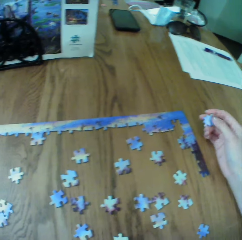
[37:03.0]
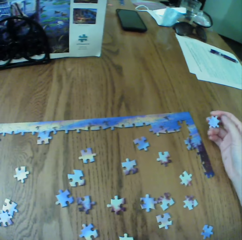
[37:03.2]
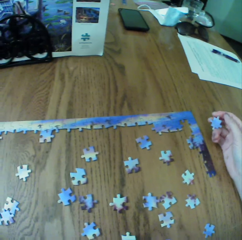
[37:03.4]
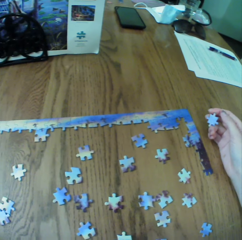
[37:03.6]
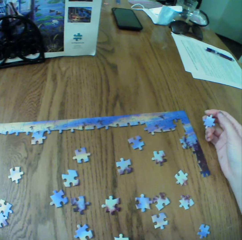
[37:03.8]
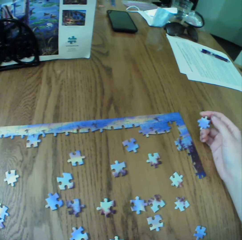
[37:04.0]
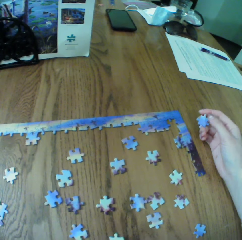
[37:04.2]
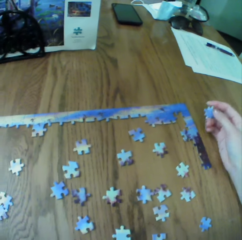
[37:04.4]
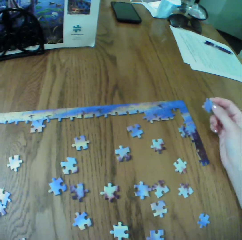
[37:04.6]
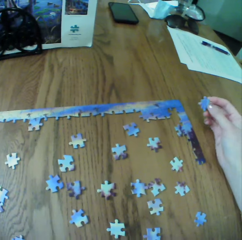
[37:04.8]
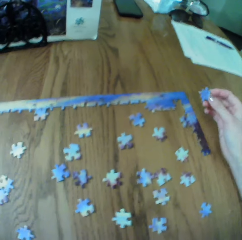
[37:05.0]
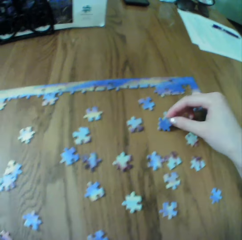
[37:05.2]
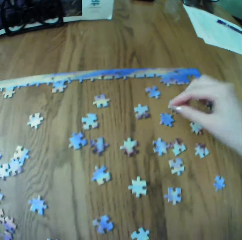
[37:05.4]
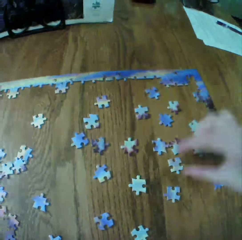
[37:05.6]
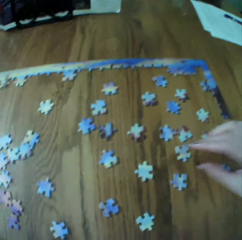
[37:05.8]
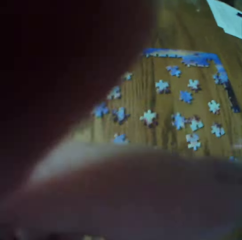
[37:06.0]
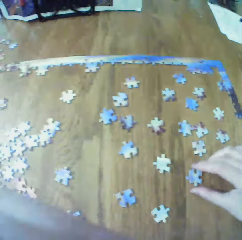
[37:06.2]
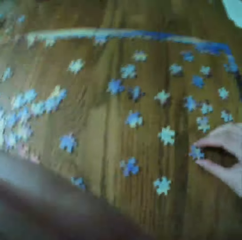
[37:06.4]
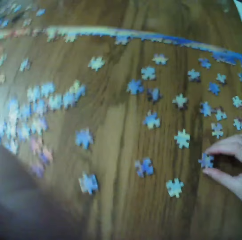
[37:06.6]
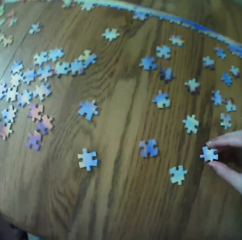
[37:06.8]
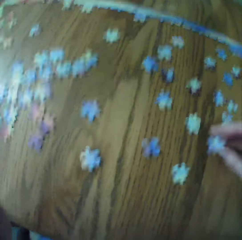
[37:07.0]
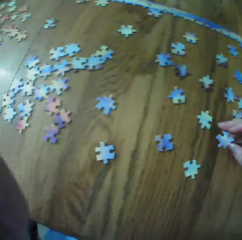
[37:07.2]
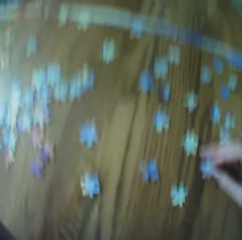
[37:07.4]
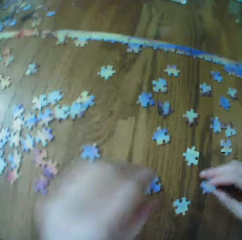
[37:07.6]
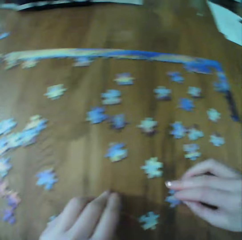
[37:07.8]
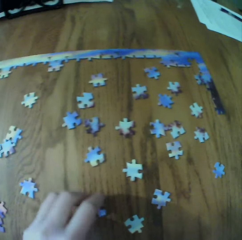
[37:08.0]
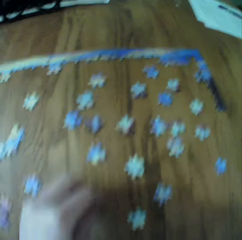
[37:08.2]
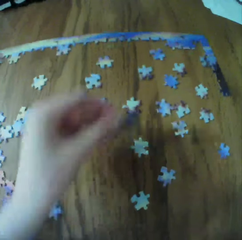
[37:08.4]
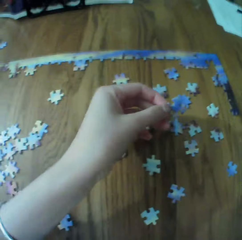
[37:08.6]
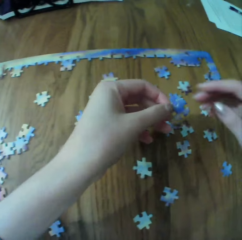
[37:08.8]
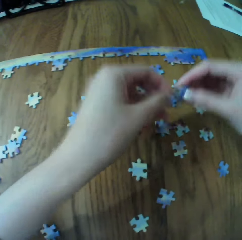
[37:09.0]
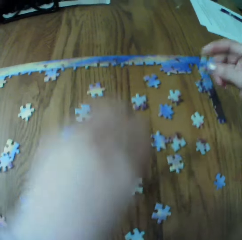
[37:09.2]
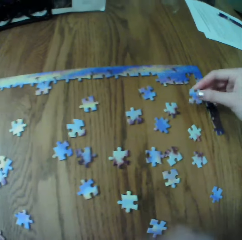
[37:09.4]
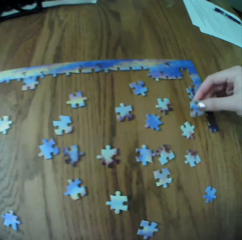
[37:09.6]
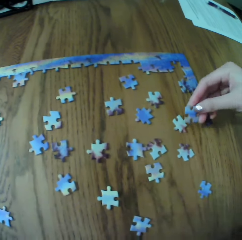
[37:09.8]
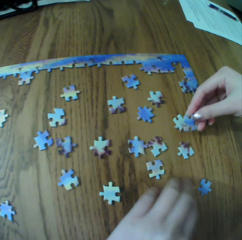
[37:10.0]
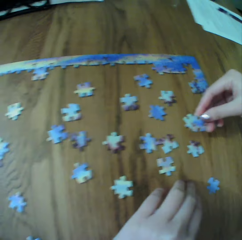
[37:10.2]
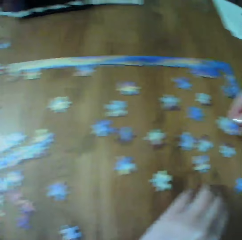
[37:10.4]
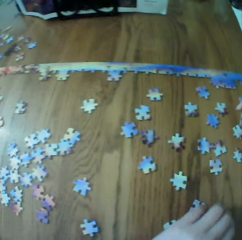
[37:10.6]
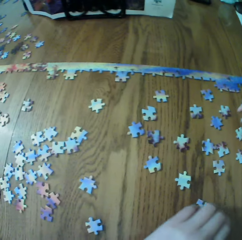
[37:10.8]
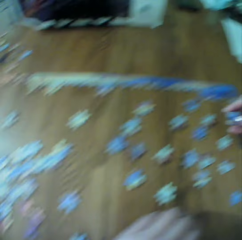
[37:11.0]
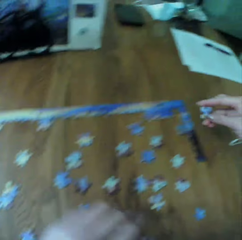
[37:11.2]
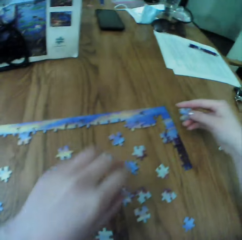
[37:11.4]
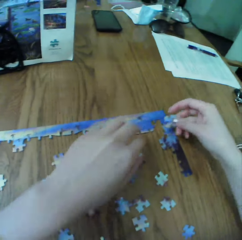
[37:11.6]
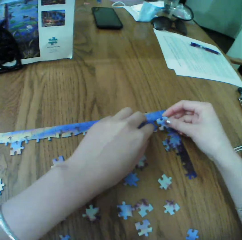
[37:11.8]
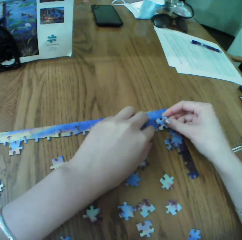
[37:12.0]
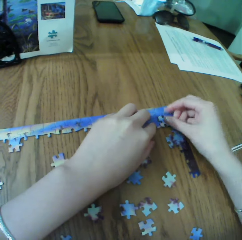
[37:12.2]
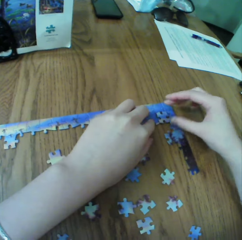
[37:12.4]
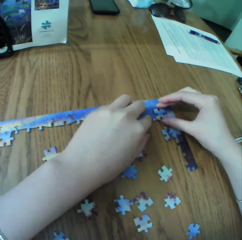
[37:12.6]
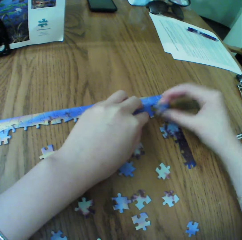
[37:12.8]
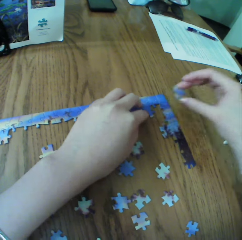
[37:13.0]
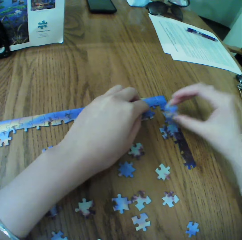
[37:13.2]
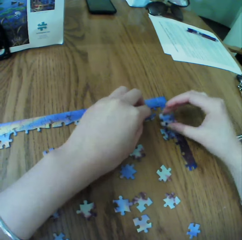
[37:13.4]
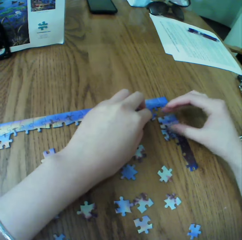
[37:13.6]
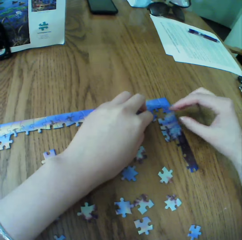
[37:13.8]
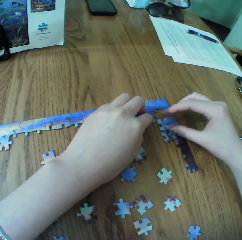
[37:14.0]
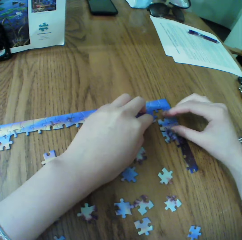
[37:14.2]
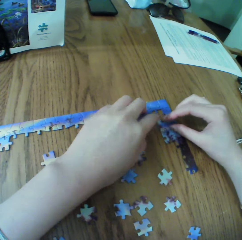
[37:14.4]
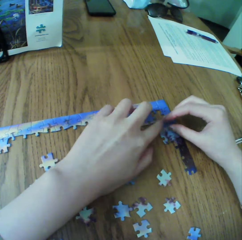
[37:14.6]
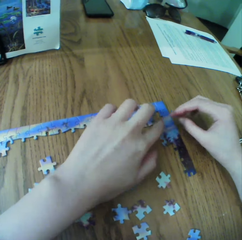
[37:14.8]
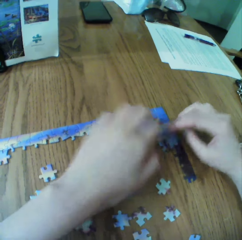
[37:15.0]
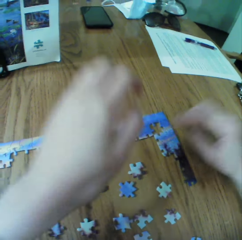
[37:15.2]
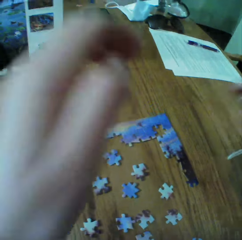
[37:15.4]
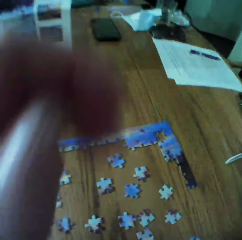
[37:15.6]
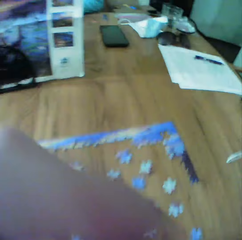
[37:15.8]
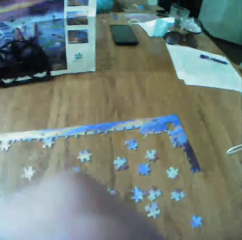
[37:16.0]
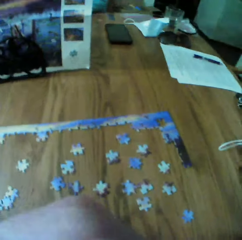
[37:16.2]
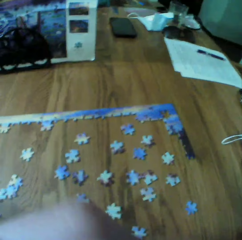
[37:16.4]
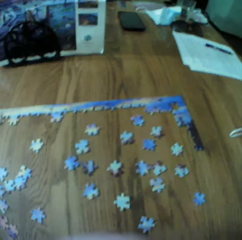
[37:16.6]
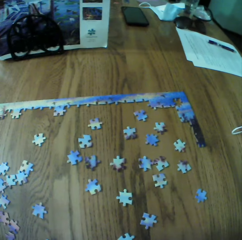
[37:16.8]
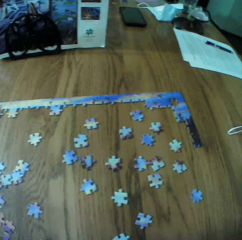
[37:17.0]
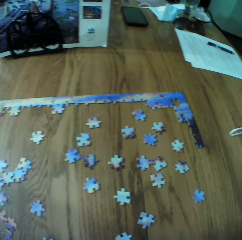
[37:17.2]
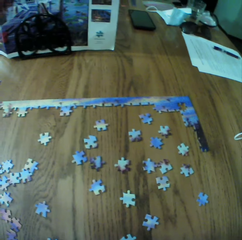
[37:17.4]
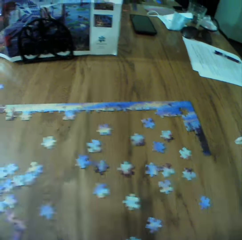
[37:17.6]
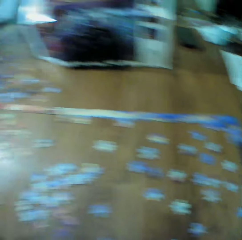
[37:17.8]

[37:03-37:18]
The camera wearer makes the puzzle.

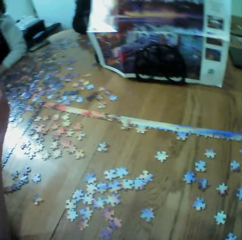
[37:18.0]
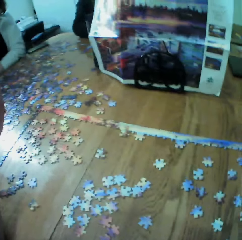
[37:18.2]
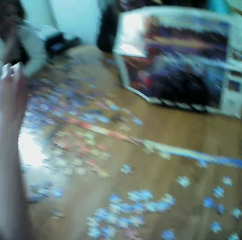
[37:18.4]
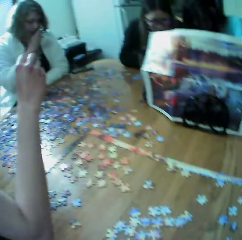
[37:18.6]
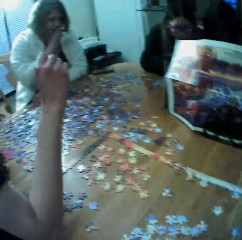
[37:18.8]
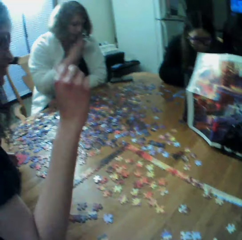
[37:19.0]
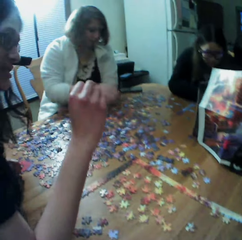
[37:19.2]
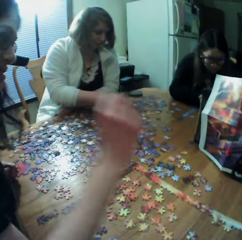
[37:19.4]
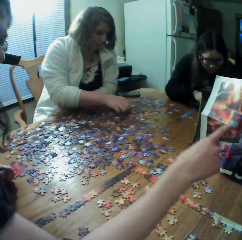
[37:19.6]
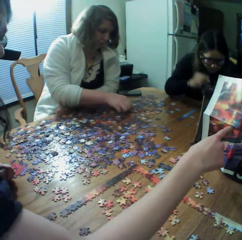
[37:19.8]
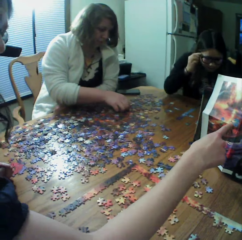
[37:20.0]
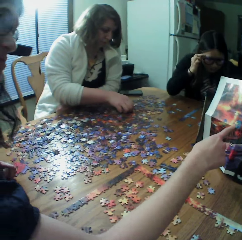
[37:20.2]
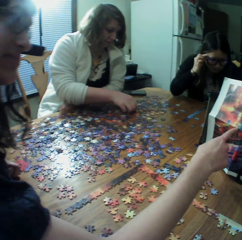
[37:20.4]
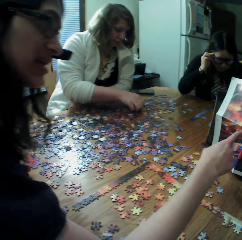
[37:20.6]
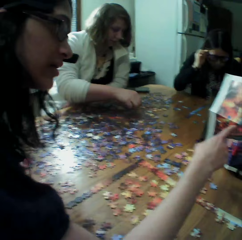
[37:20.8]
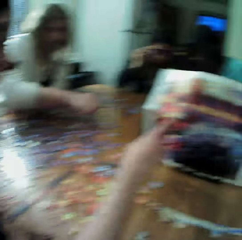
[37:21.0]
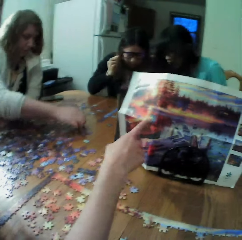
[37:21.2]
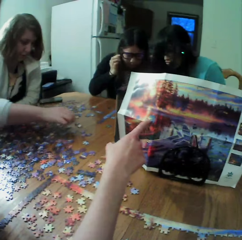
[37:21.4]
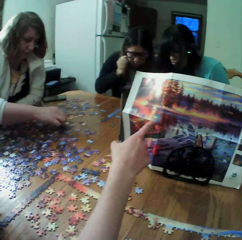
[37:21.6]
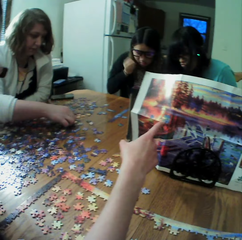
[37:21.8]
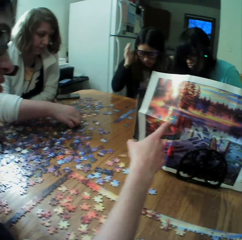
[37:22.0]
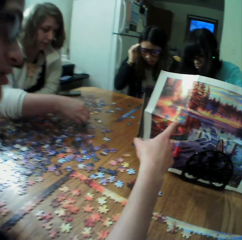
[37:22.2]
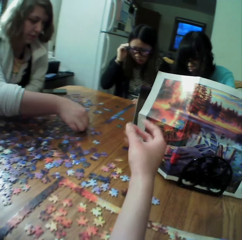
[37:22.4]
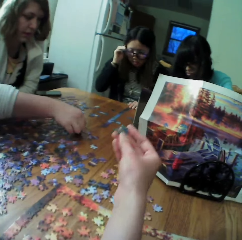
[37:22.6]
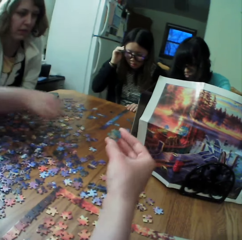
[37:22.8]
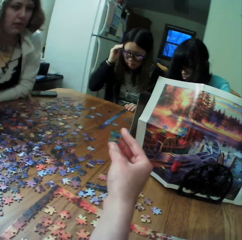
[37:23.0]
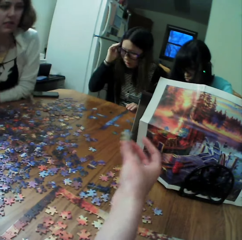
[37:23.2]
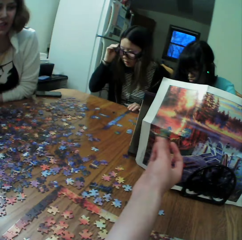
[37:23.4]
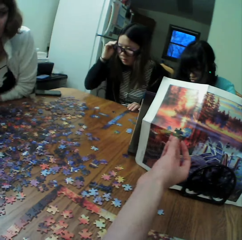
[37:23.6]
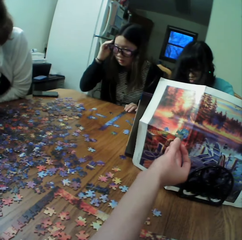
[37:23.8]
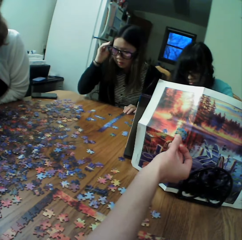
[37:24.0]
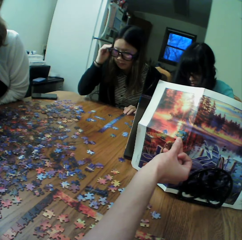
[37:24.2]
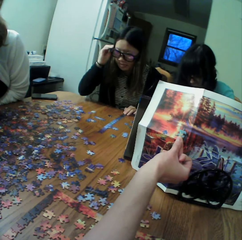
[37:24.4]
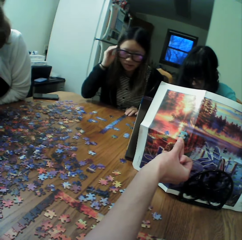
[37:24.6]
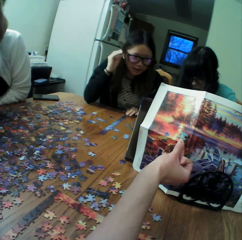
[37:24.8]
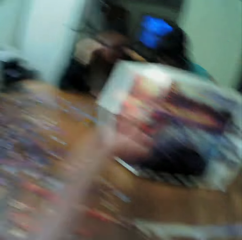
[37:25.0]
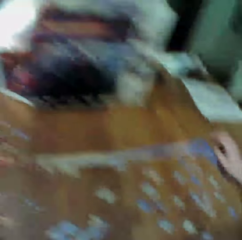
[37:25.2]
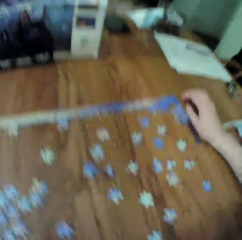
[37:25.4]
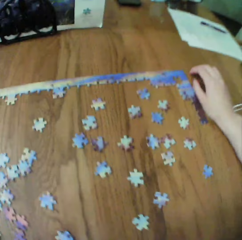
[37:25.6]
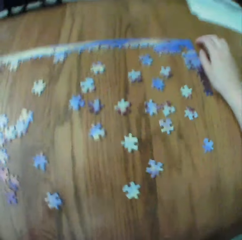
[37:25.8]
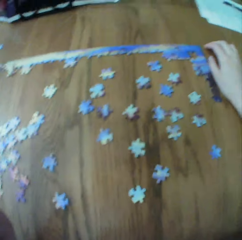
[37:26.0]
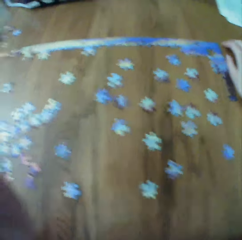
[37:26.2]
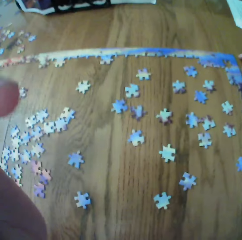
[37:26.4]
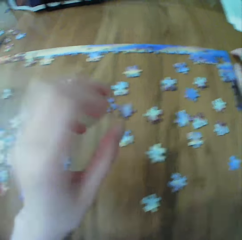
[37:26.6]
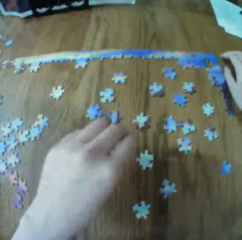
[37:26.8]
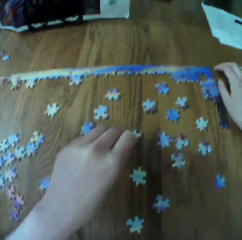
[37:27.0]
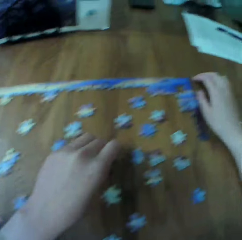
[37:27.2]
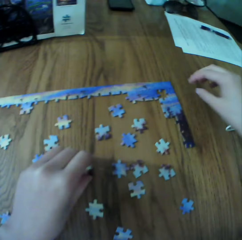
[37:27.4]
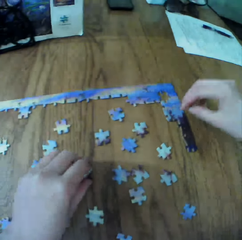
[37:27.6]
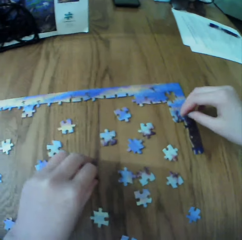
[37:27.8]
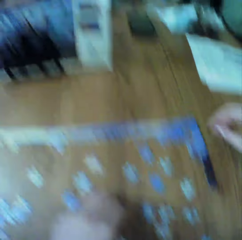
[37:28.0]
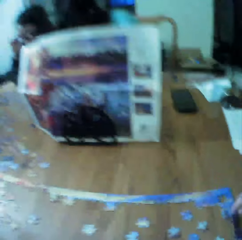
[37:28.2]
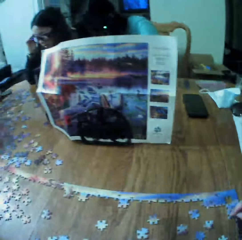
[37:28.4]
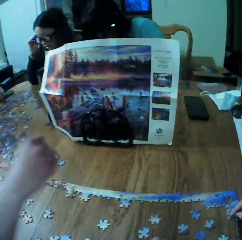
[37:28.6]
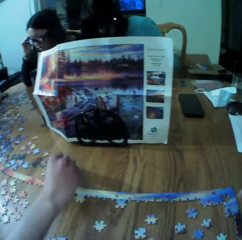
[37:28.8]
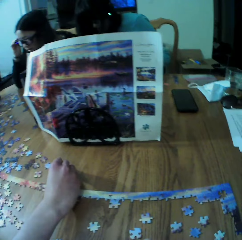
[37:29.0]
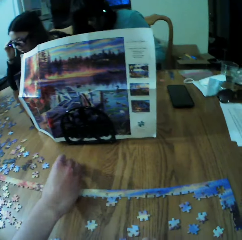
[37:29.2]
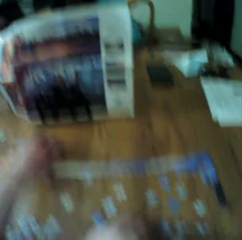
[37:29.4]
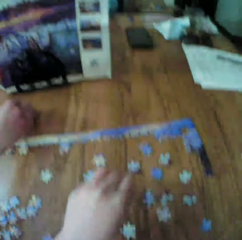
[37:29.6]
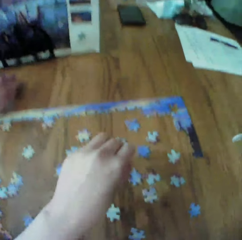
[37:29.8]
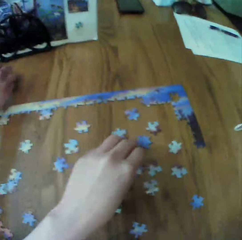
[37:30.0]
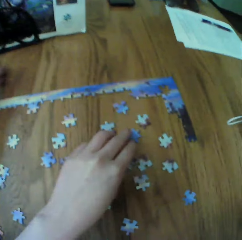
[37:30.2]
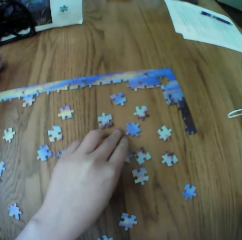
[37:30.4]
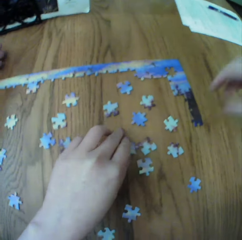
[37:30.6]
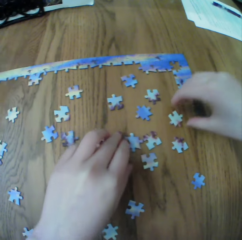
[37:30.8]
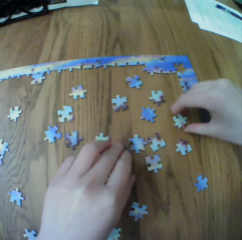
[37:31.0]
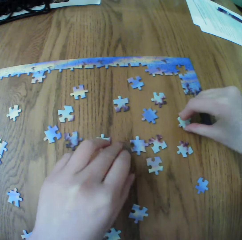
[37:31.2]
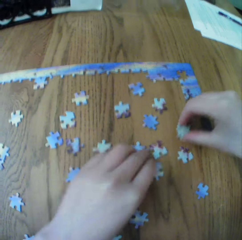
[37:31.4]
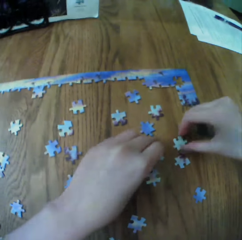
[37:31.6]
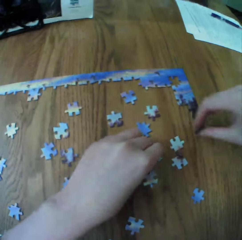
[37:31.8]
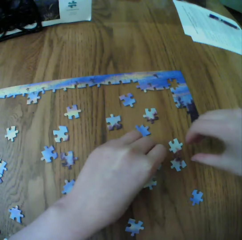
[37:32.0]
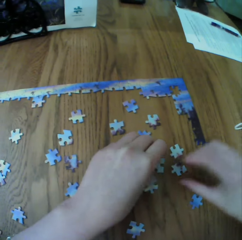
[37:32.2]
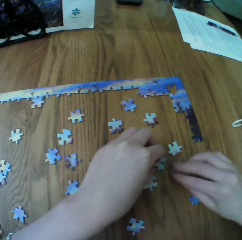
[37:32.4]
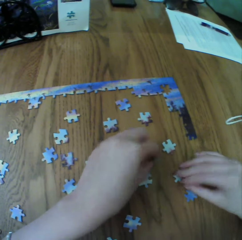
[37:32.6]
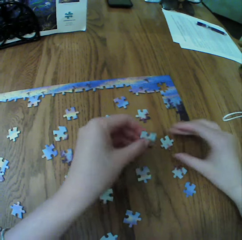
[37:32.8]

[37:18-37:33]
A woman looks for puzzle pieces. The camera wearer makes the puzzle.
